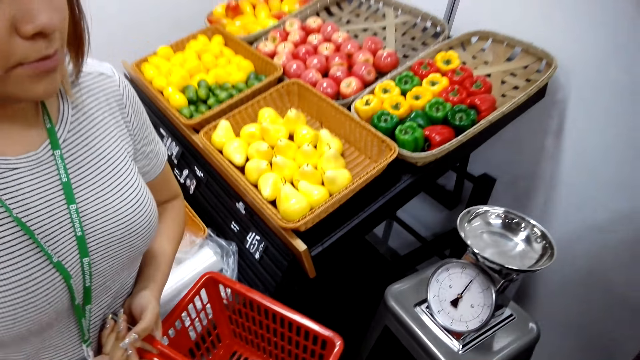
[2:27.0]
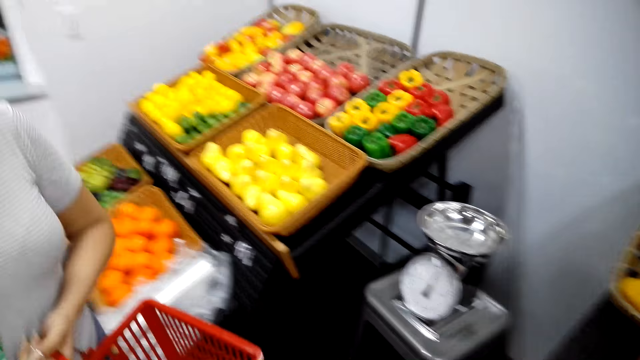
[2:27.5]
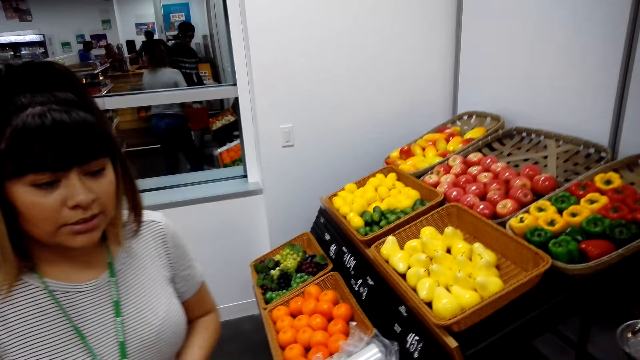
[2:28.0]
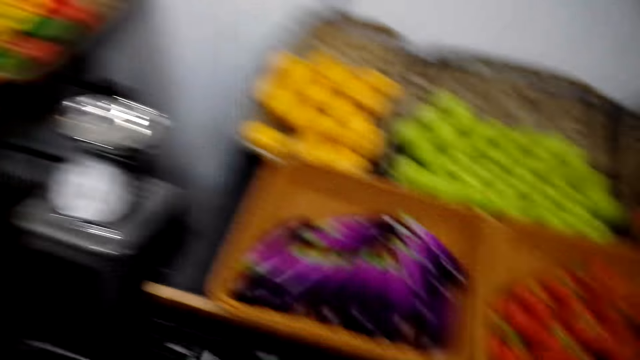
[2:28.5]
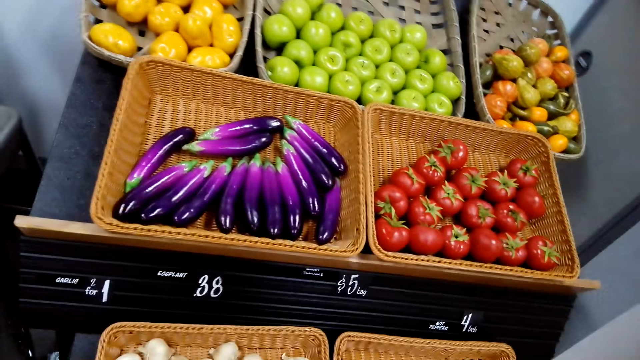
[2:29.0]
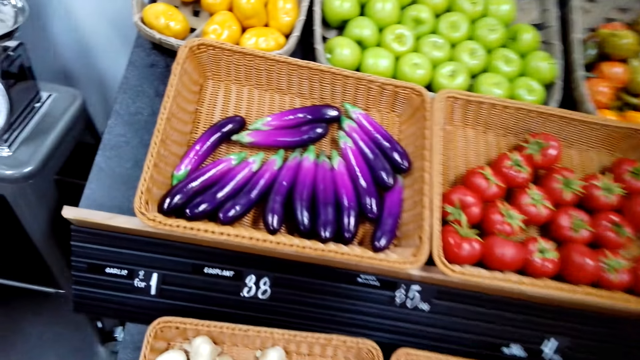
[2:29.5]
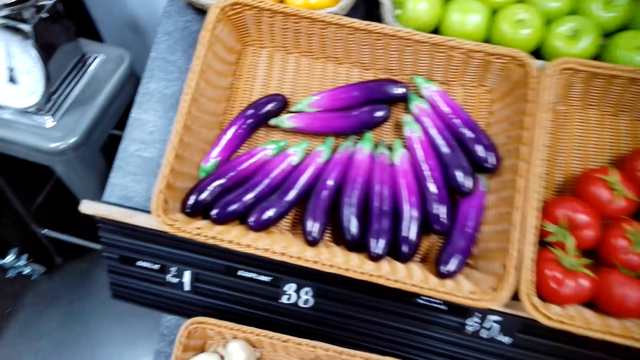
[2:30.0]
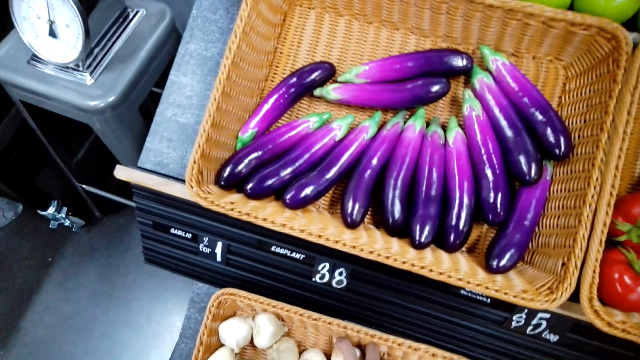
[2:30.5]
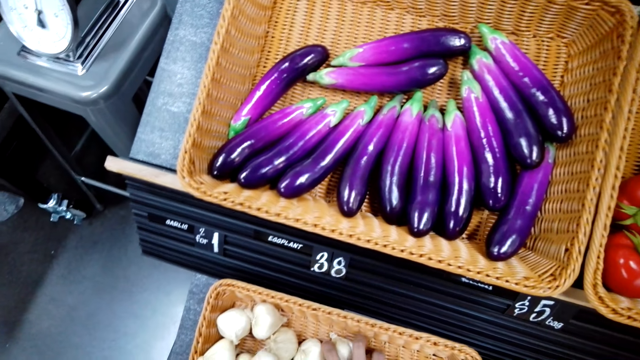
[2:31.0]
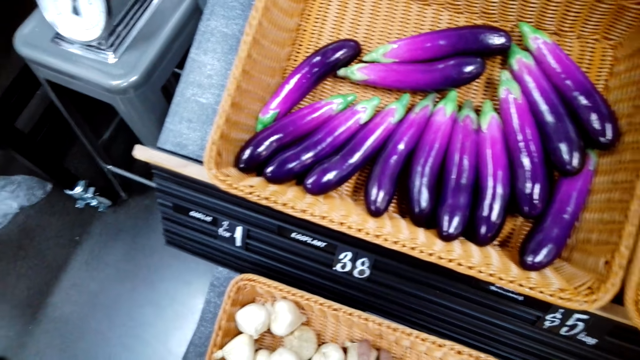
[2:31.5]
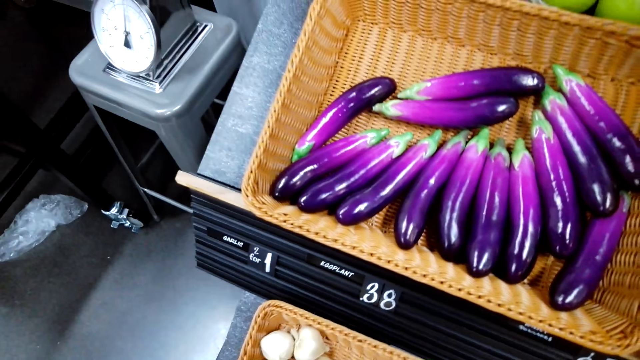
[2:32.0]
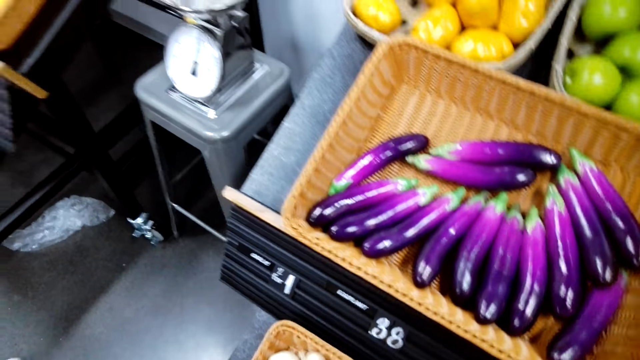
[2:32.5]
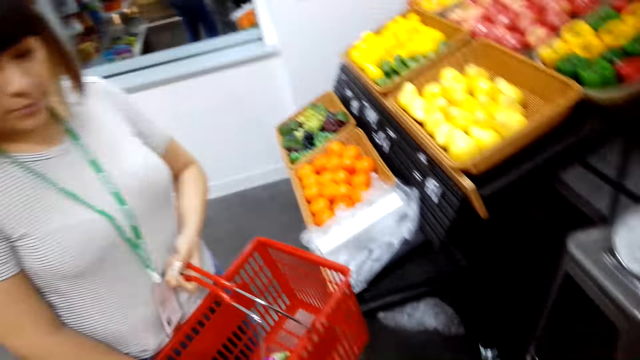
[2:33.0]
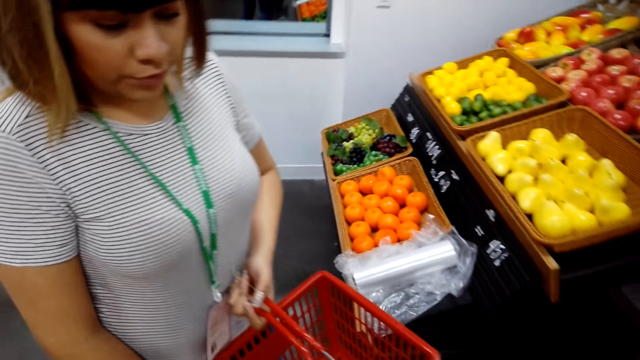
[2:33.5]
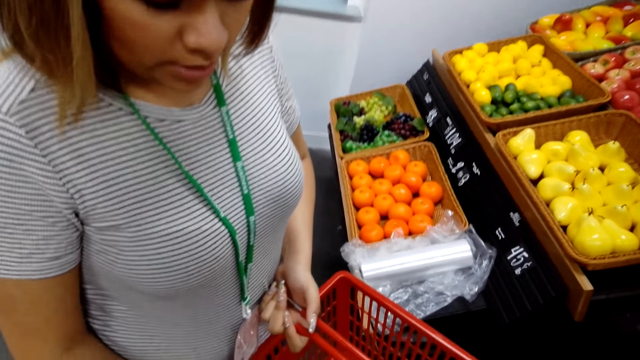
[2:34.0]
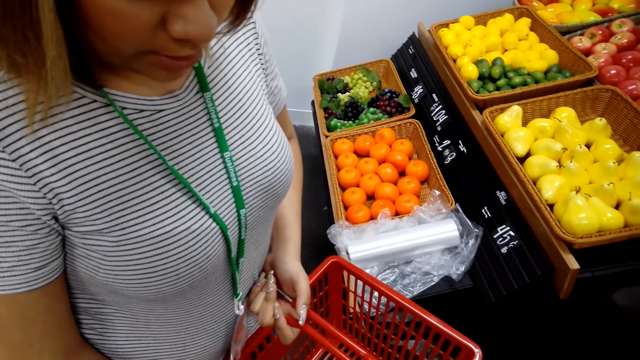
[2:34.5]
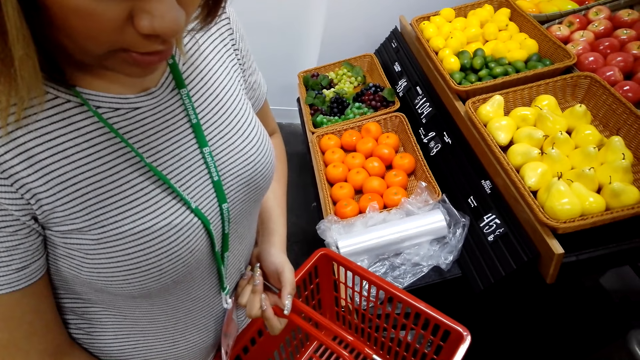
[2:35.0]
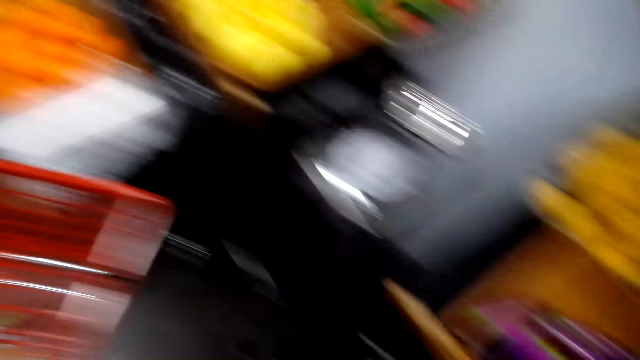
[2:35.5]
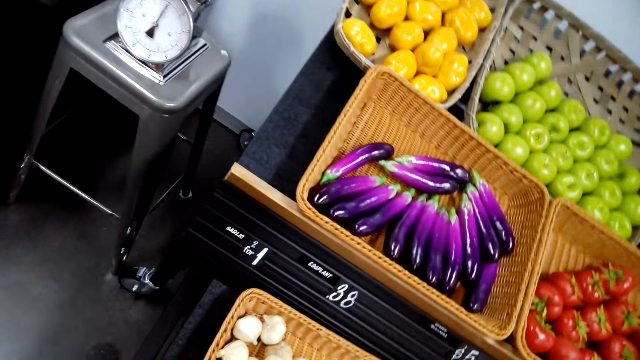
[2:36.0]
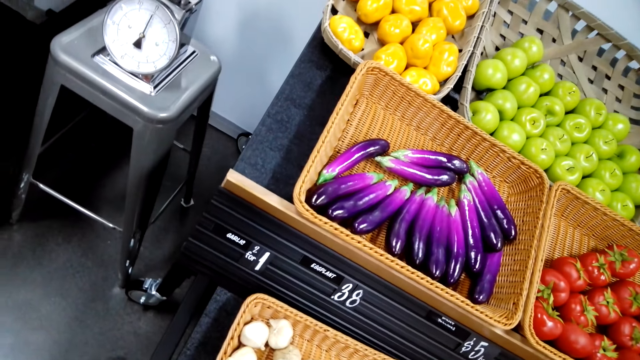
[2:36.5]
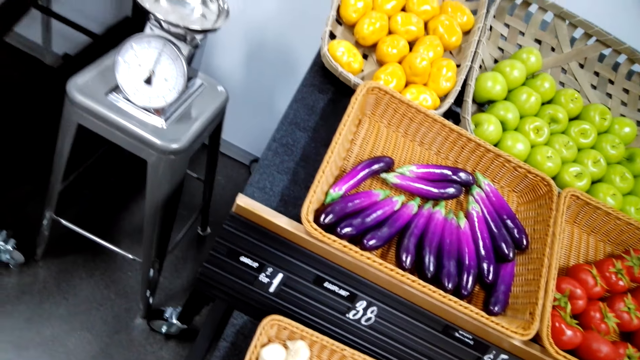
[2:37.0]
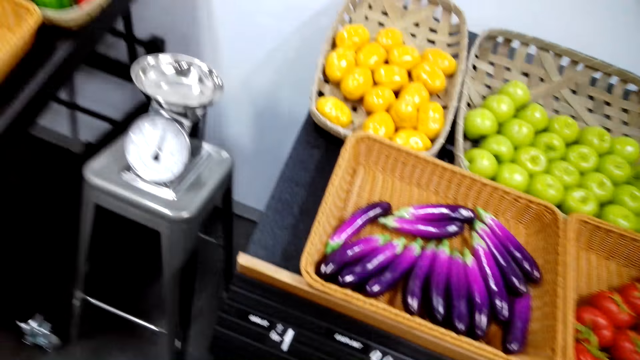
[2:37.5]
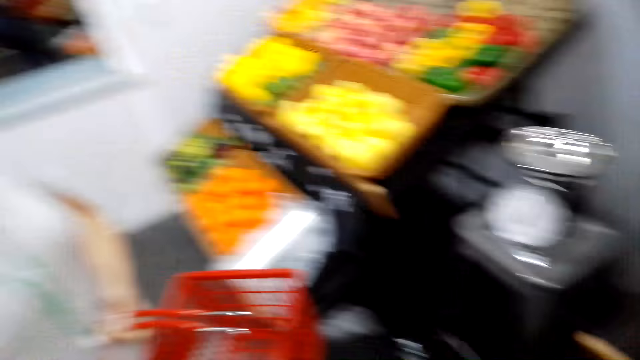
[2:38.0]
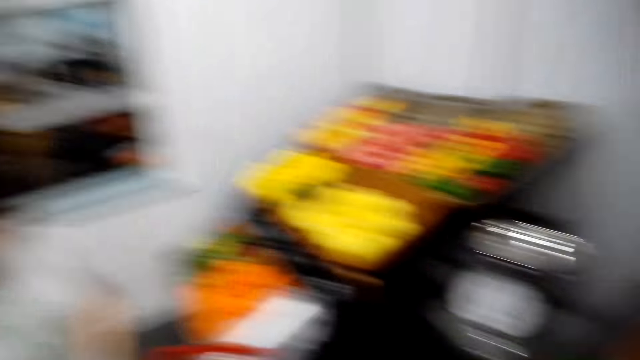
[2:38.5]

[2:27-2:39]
The camera wearer picks the garlic with the right hand. They put the garlic in the basket. They stare at the garlic.

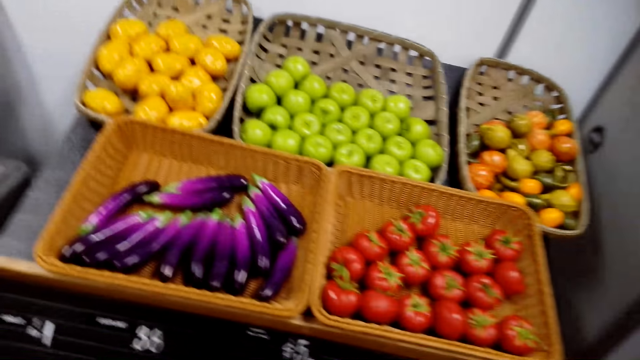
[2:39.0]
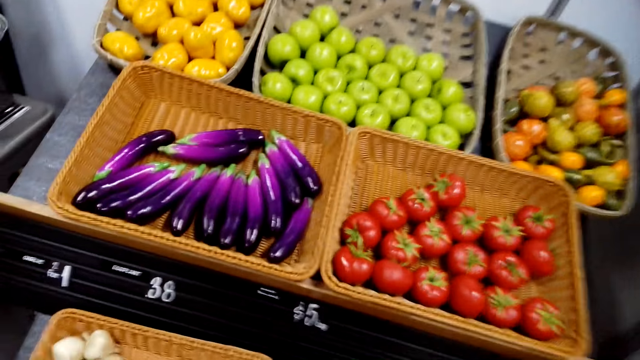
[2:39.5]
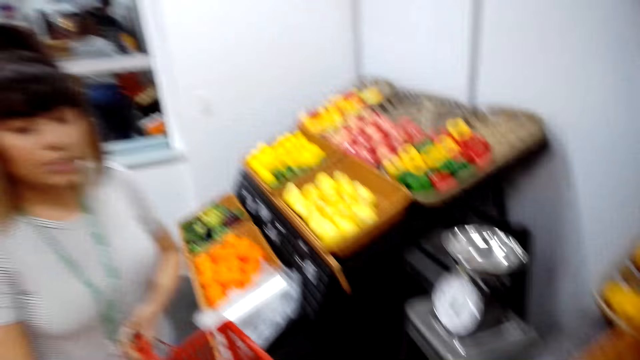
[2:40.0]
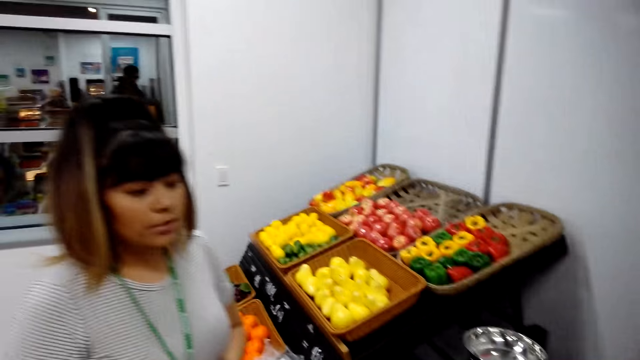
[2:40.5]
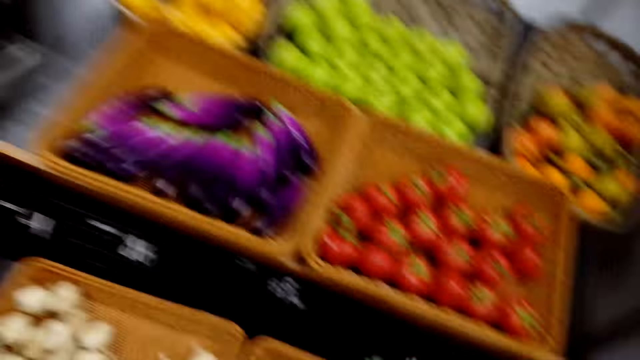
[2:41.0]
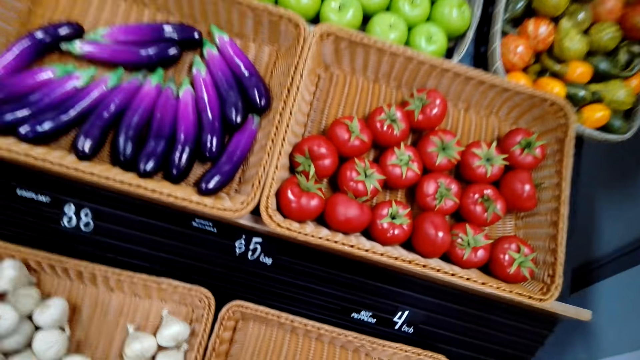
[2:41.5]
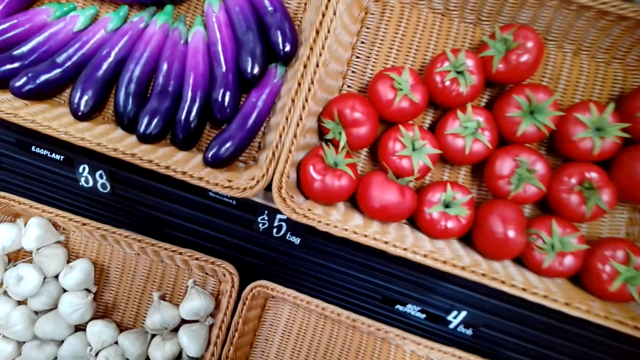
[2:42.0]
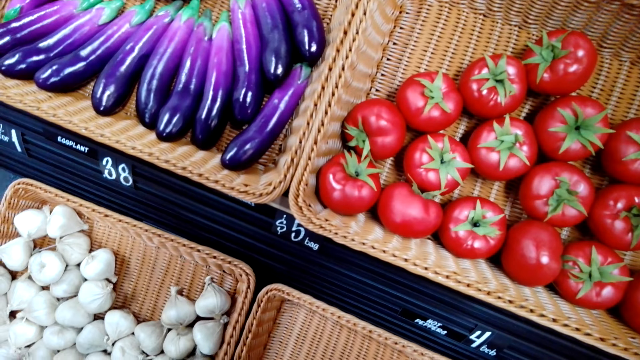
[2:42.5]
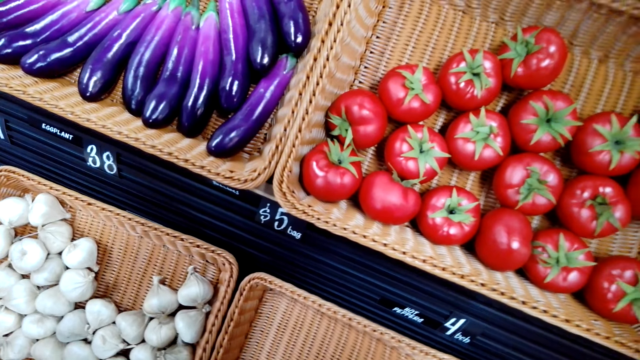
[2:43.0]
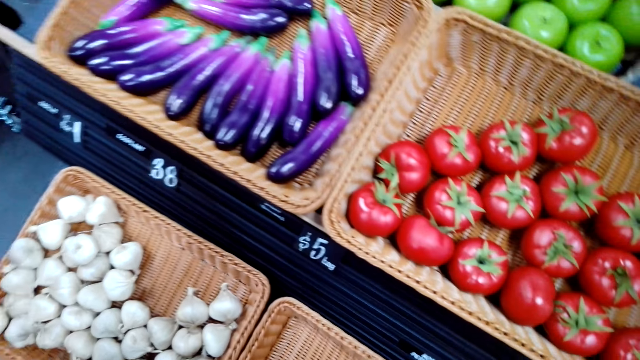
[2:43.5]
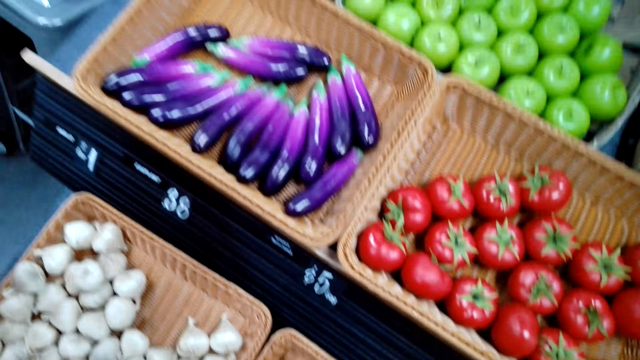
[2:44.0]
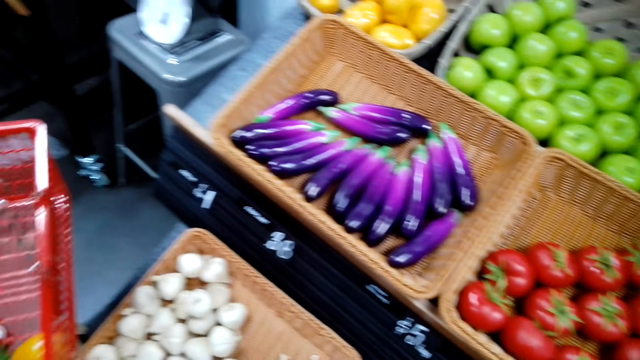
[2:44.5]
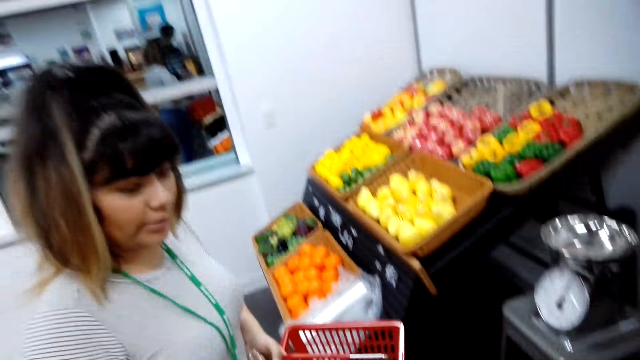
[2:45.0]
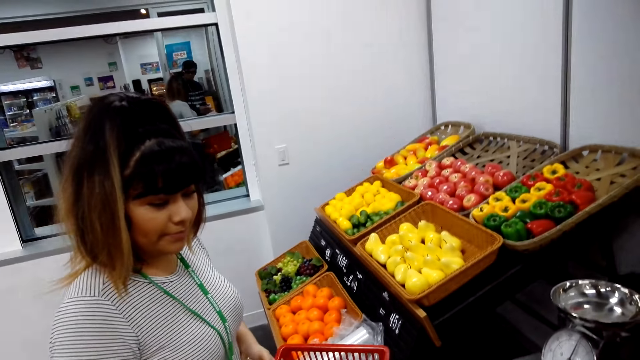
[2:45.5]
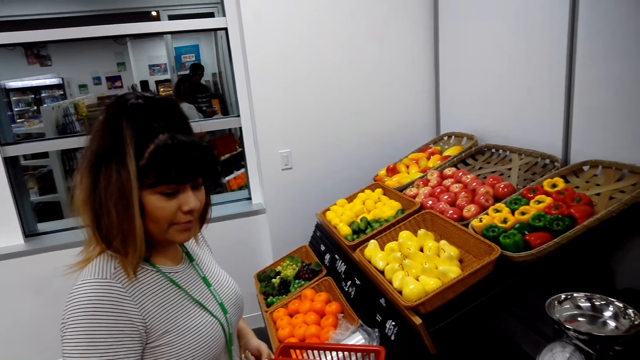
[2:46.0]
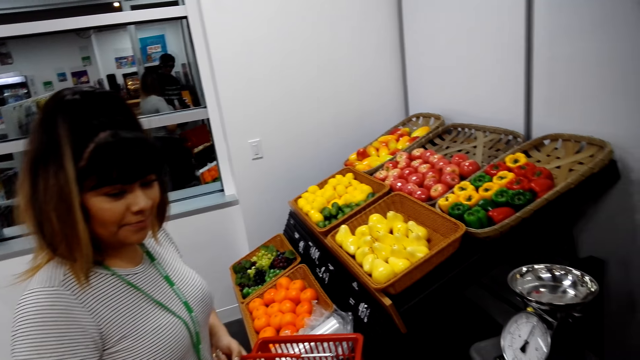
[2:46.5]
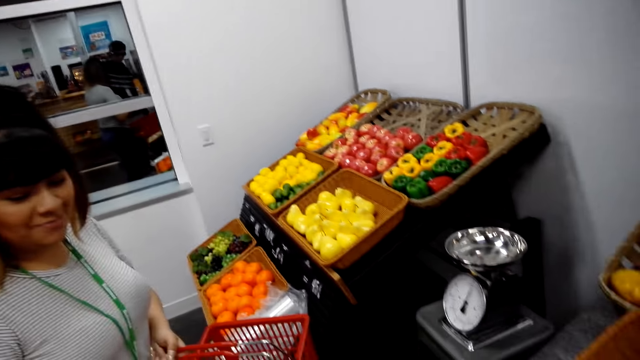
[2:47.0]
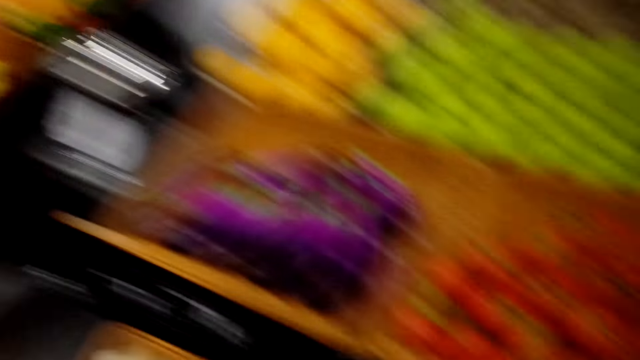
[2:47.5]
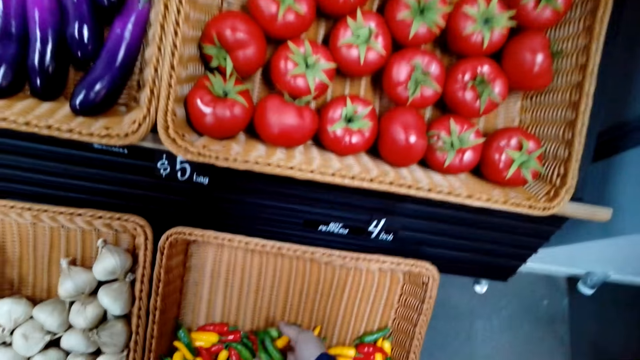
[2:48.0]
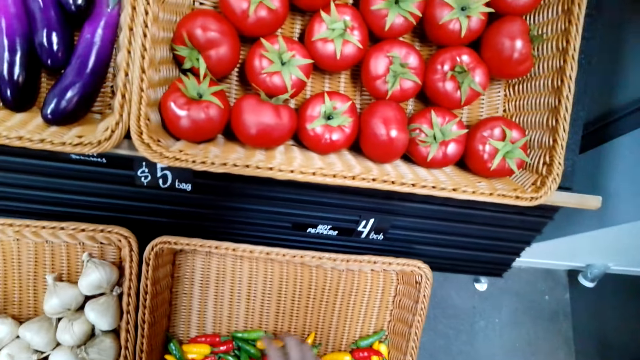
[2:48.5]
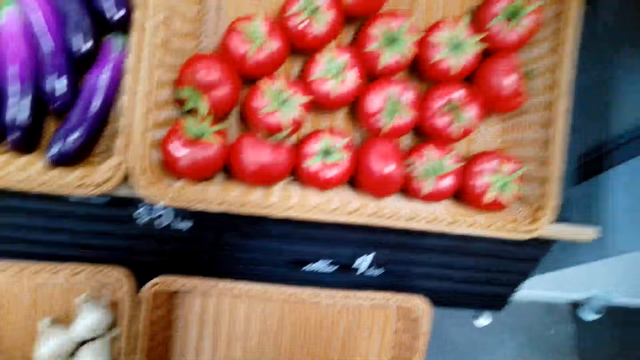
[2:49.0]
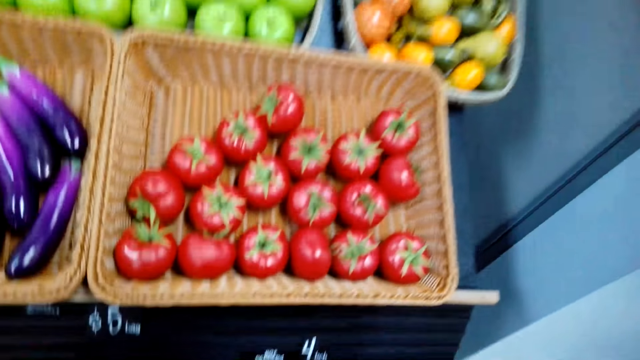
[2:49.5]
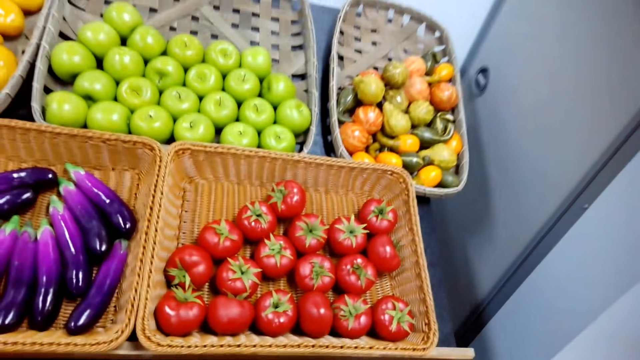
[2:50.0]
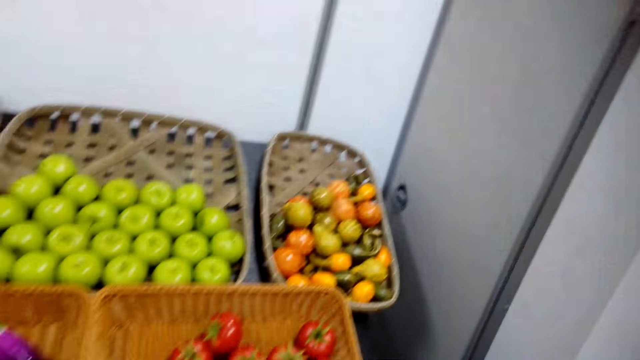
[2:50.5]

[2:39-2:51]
The camera wearer stares at a lady. They stare at the tomatoes. They stare at the lady. They pick the peppers.
